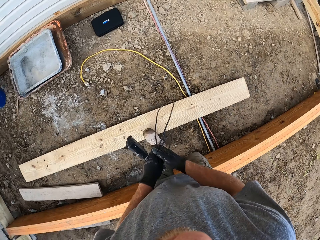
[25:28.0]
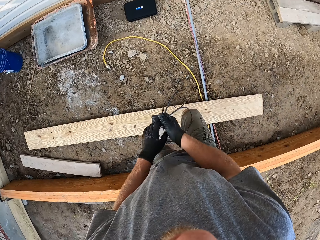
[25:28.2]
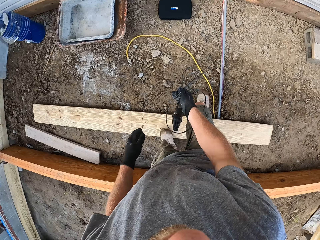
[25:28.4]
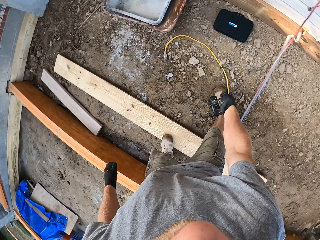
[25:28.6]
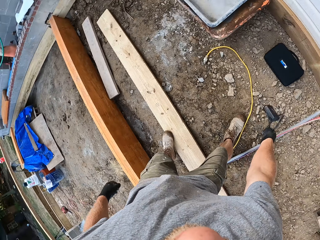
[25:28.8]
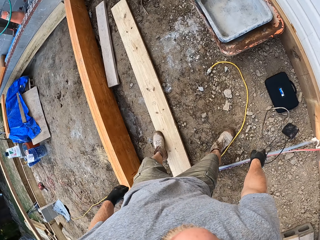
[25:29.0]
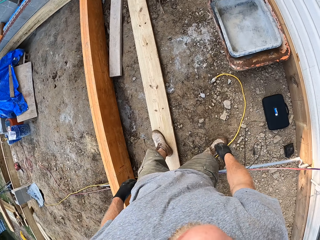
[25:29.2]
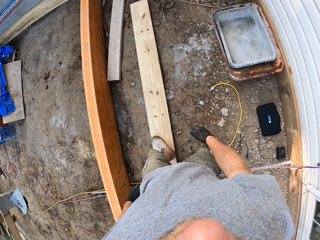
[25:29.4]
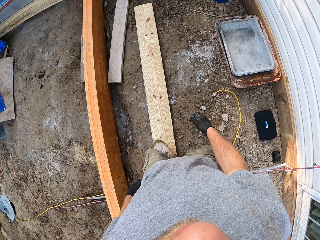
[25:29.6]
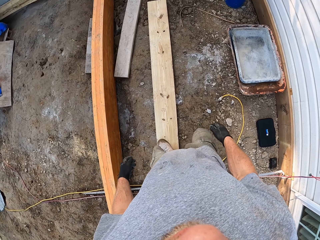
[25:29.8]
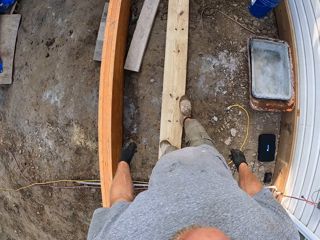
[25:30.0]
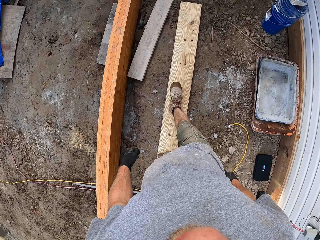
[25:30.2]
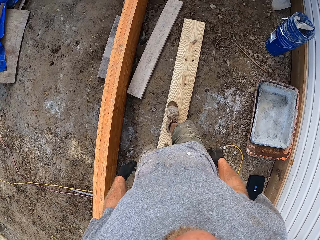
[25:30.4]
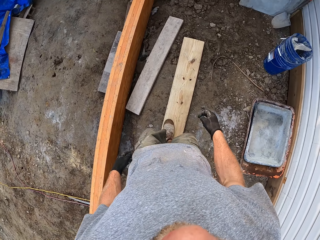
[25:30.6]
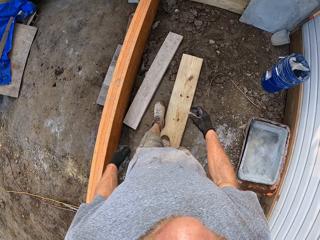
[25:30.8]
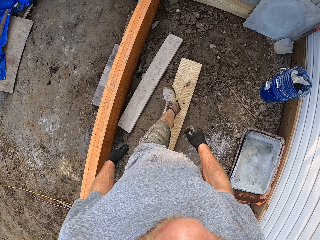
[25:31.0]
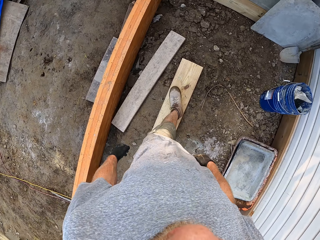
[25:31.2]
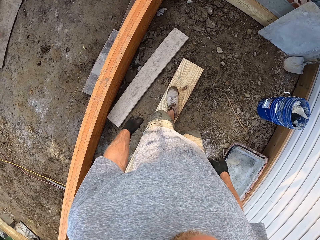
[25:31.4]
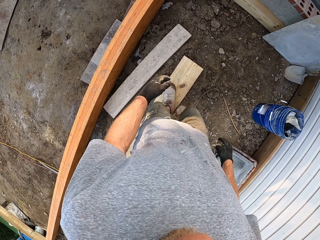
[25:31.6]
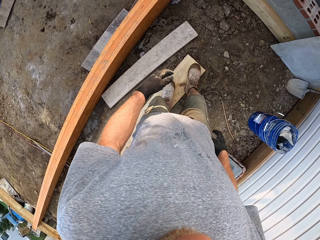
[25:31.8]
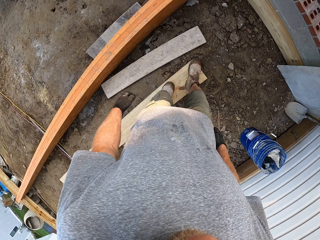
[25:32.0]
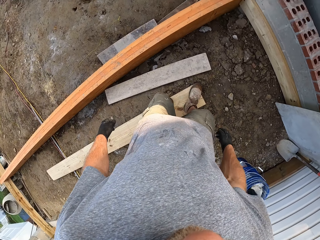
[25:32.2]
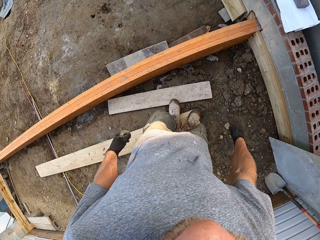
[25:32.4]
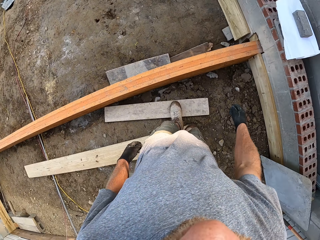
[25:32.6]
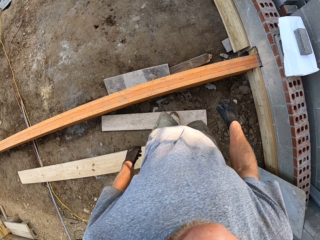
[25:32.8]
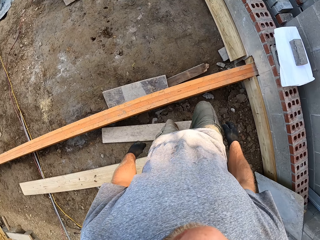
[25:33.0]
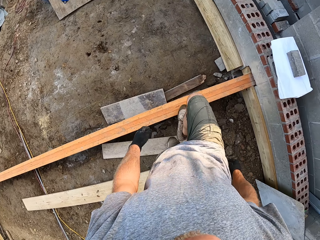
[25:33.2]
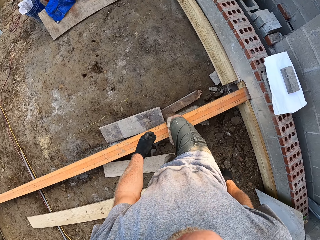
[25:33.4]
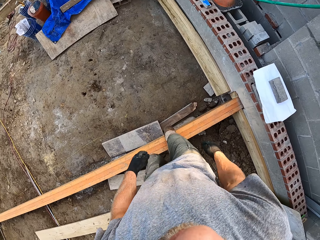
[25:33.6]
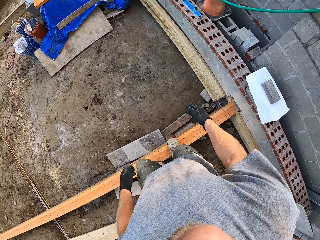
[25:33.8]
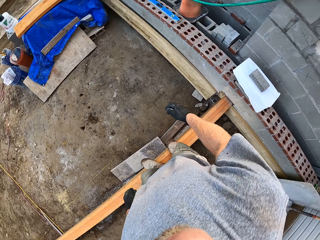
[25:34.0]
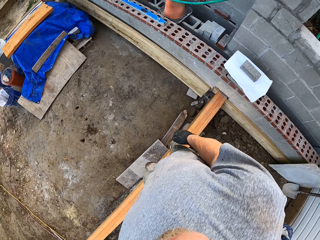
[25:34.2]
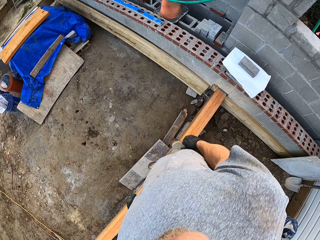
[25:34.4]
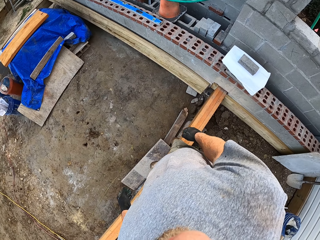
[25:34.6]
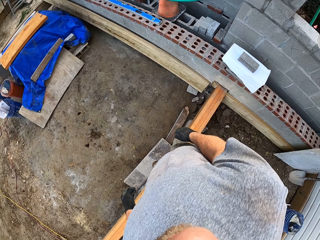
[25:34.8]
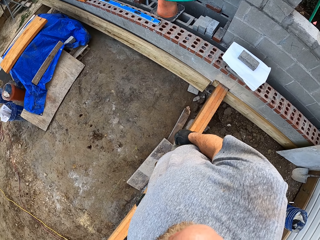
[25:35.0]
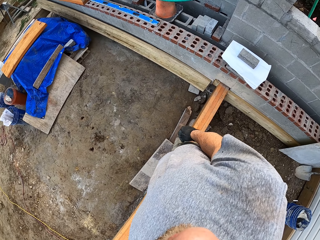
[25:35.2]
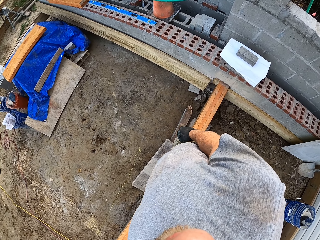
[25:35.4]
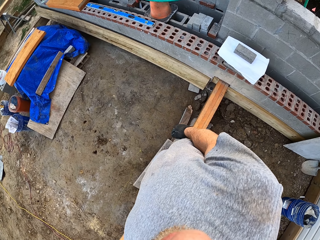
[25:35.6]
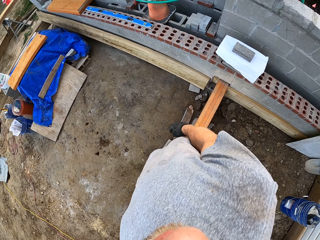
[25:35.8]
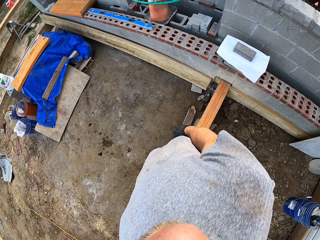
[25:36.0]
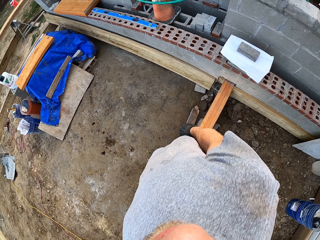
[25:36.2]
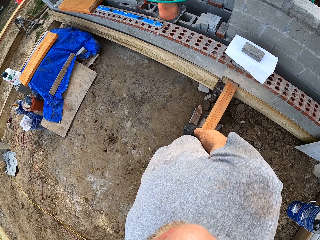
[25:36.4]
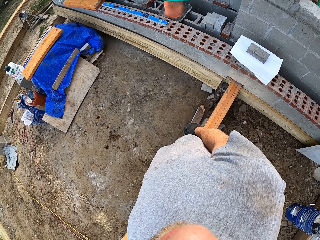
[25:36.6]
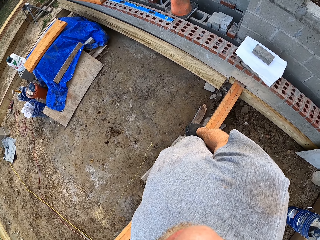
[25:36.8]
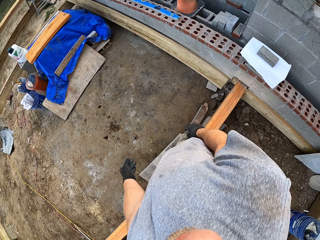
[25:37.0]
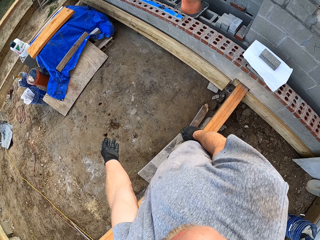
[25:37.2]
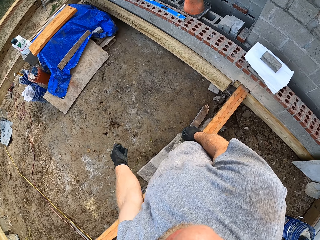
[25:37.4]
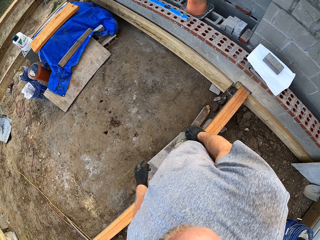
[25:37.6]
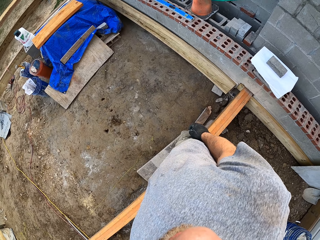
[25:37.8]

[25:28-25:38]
The camera wearer throws the meter on the ground beside the plastic wall. They walk around the construction site. They climb on the plank frame.

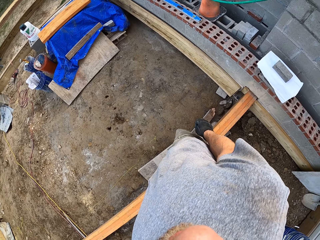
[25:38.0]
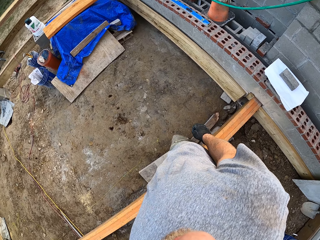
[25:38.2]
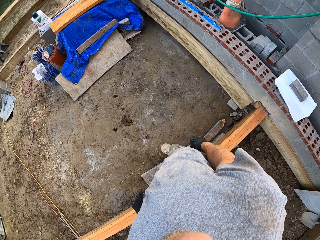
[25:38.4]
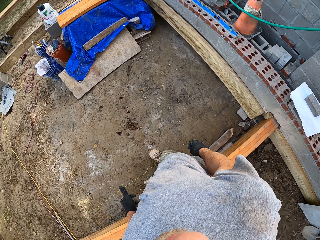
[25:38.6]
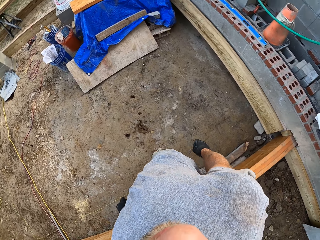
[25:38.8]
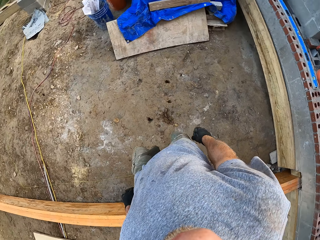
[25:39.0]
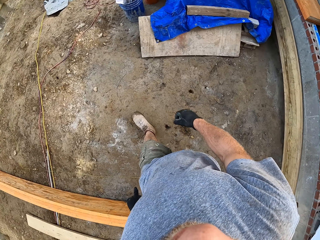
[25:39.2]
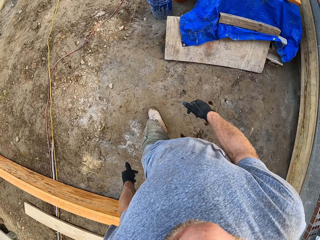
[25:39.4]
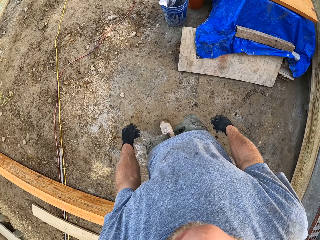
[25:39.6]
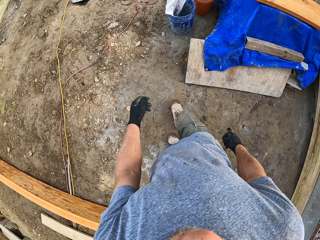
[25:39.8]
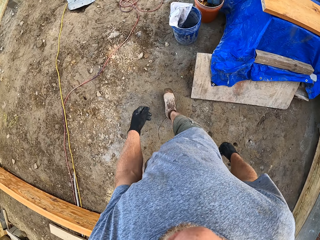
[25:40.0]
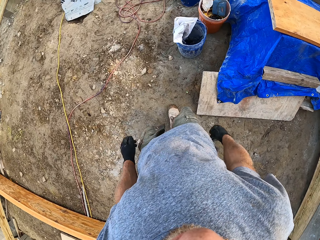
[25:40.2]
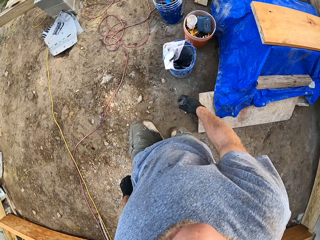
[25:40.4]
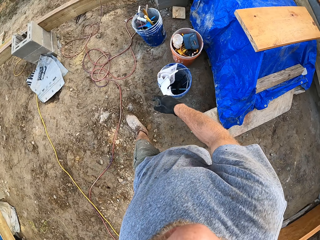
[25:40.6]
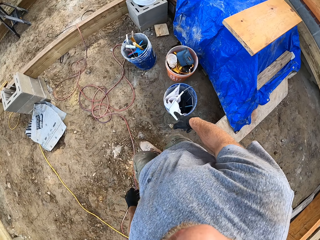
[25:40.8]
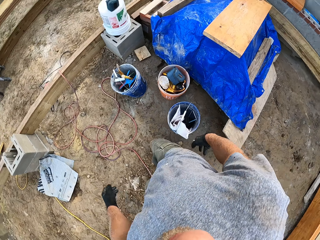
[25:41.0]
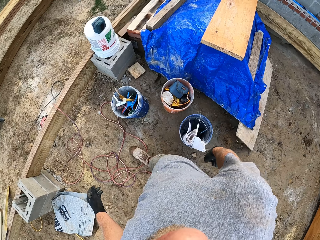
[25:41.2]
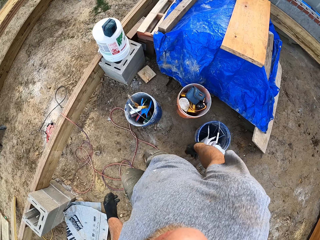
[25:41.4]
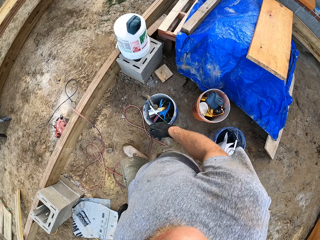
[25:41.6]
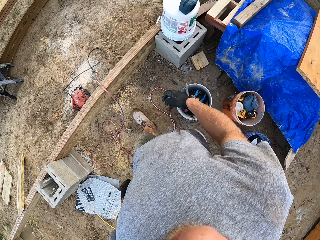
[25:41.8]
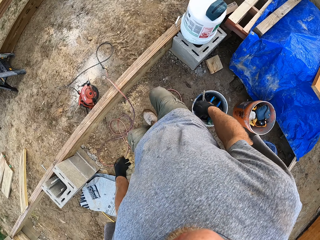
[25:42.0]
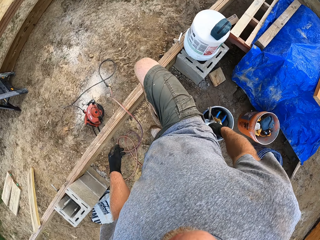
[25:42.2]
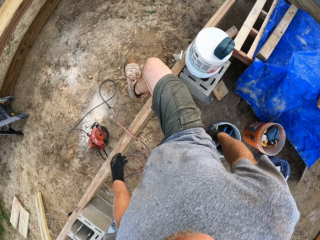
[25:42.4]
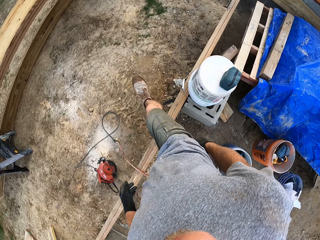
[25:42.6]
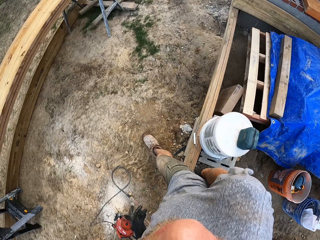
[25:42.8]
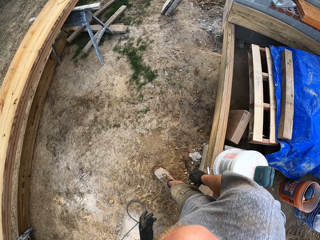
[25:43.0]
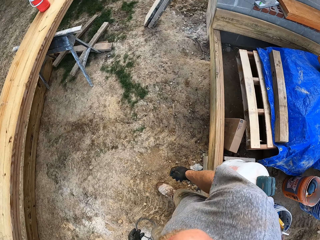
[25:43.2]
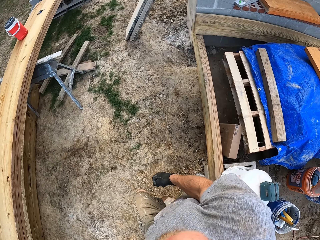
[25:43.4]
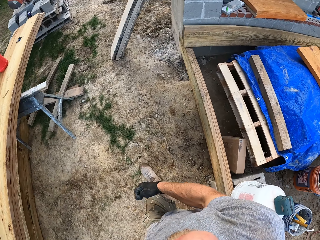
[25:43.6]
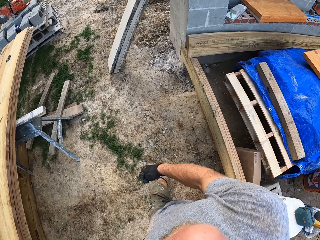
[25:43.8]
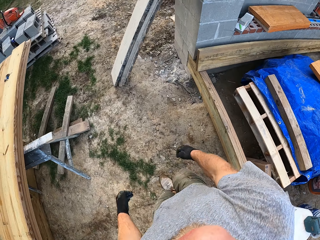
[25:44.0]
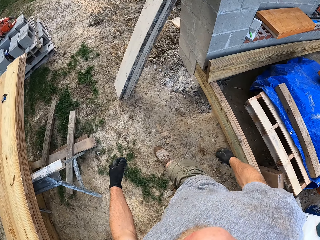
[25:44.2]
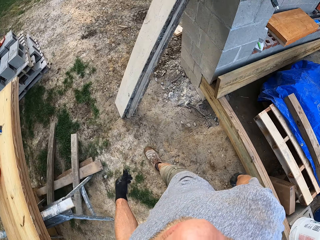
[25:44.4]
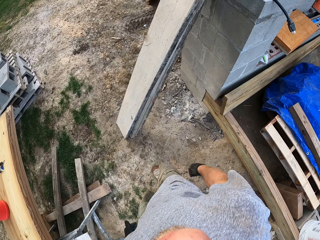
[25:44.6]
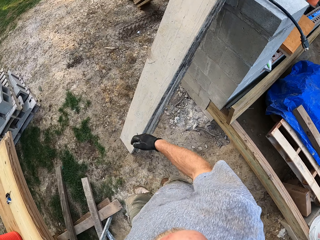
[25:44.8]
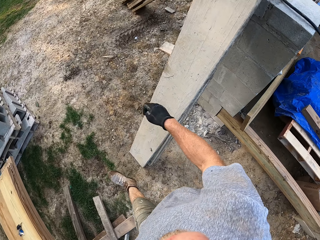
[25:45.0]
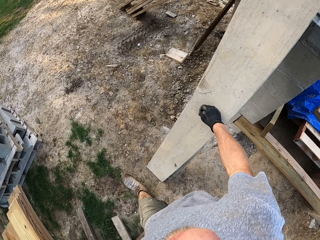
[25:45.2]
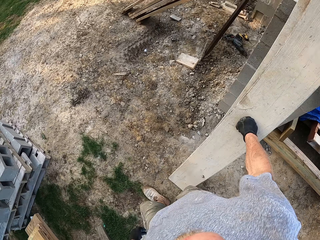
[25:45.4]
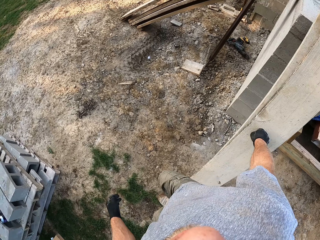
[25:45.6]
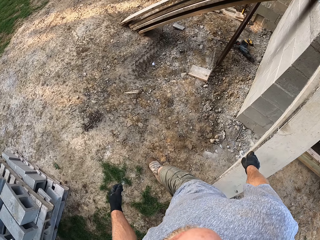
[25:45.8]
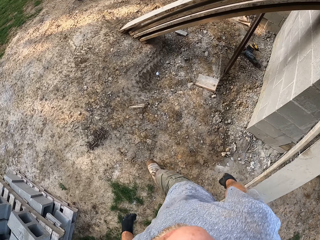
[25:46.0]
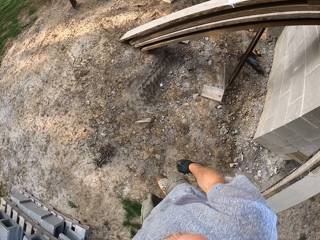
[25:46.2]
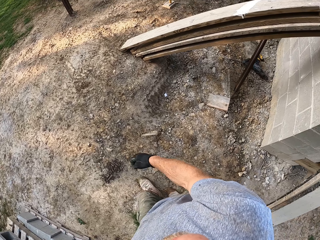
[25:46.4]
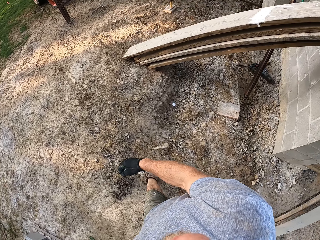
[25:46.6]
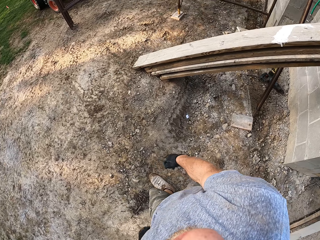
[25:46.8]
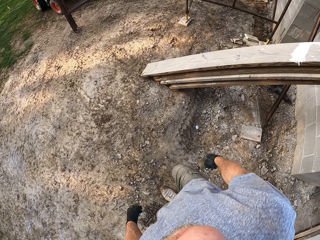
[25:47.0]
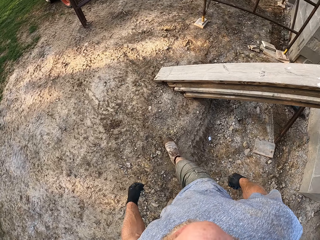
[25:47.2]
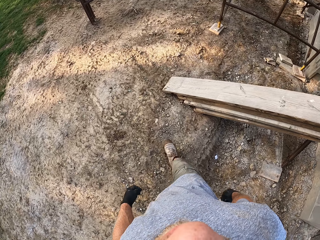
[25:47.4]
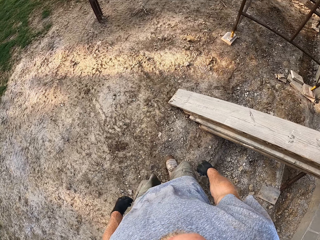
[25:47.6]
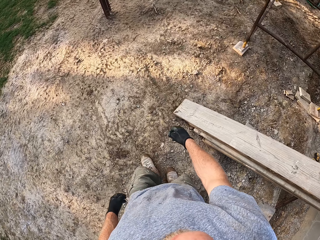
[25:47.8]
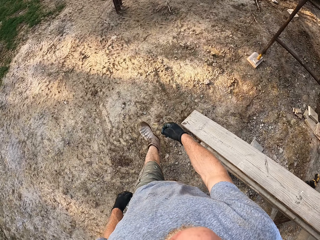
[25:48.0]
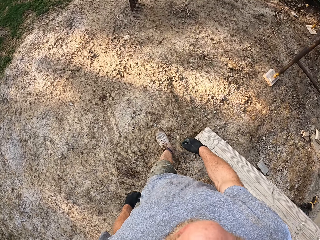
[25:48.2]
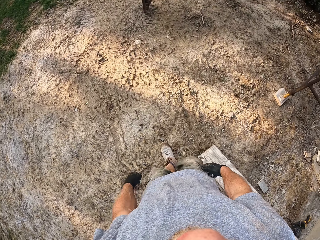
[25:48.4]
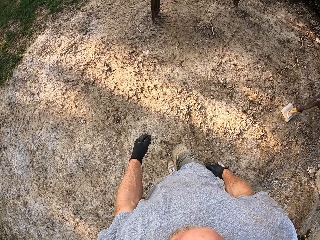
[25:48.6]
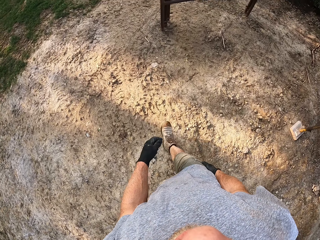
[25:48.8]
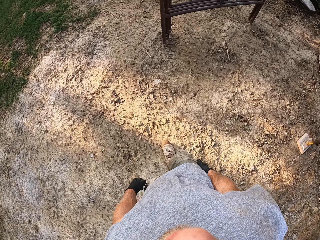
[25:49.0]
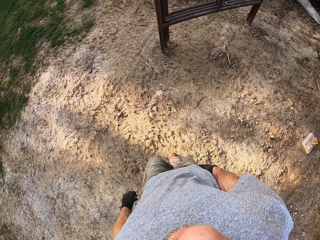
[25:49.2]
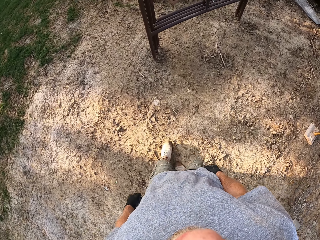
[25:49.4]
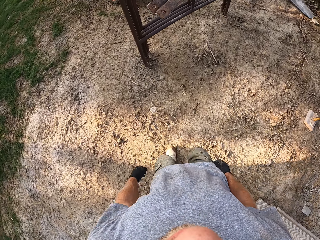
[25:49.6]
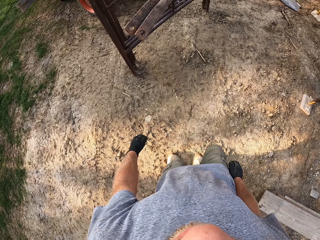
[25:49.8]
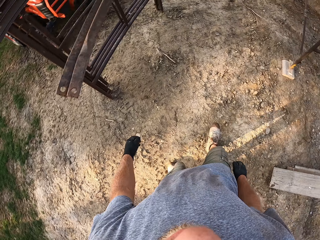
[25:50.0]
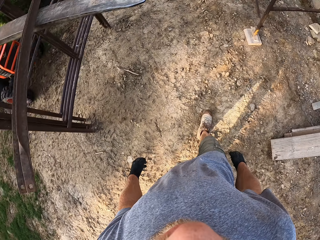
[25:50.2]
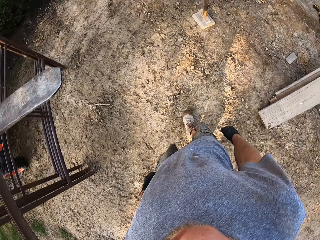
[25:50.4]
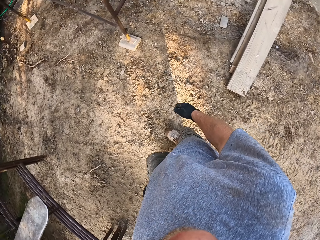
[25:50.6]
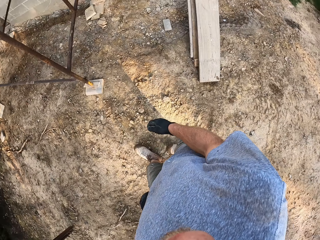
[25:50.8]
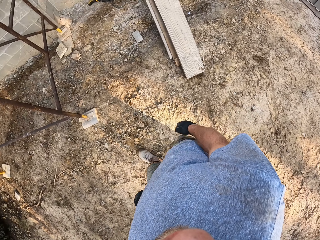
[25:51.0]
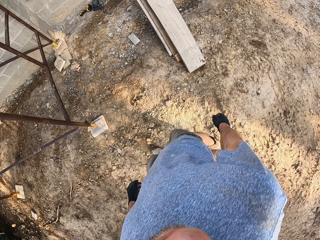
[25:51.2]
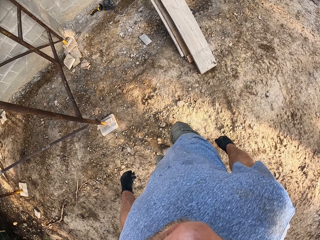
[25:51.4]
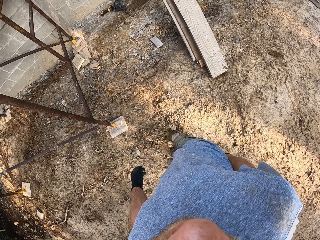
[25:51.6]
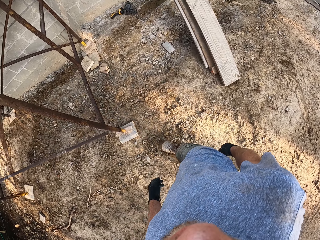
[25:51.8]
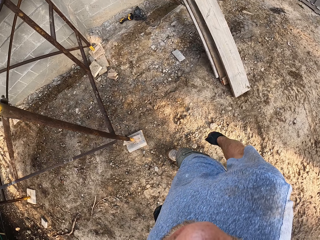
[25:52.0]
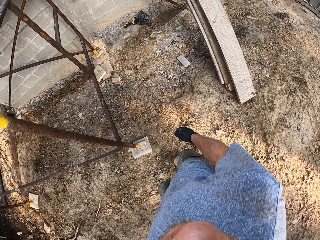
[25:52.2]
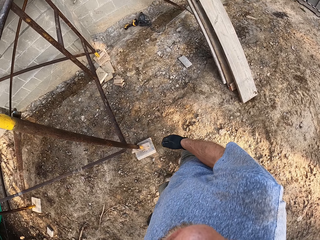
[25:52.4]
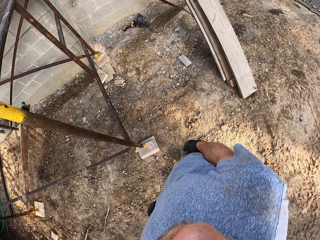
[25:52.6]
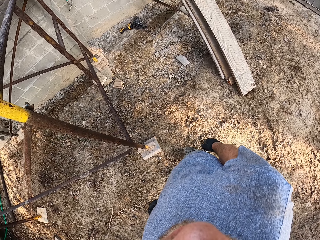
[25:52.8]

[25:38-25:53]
The camera wearer walks to a tractor.
